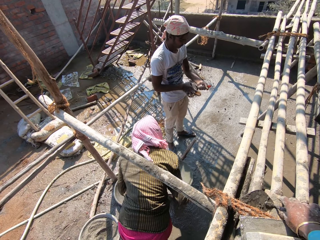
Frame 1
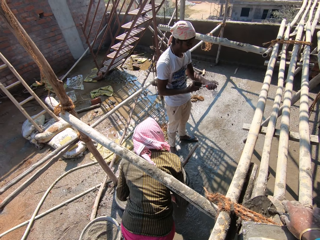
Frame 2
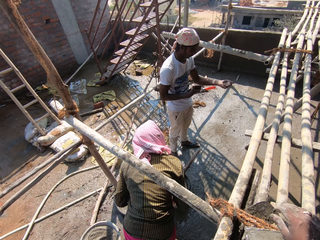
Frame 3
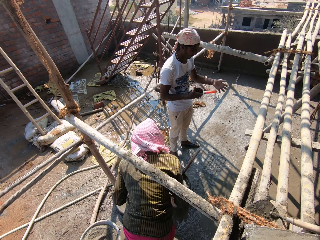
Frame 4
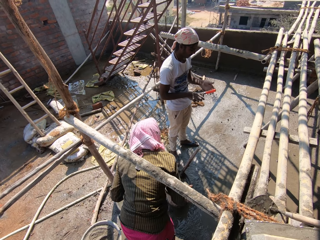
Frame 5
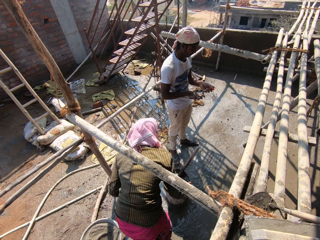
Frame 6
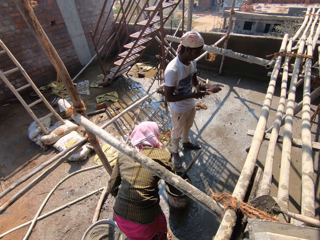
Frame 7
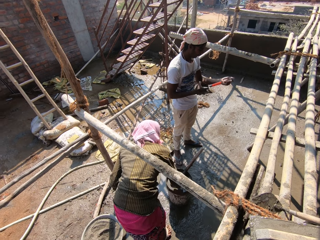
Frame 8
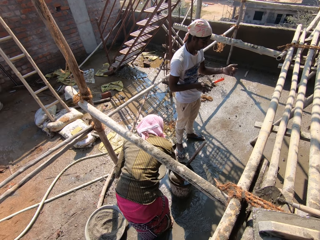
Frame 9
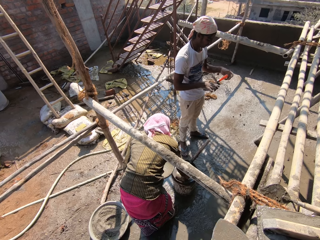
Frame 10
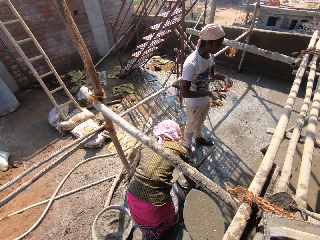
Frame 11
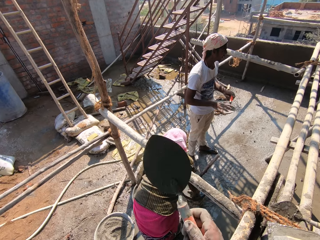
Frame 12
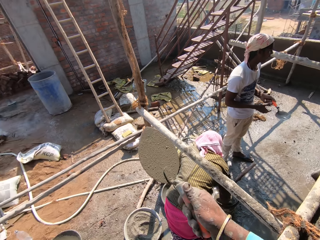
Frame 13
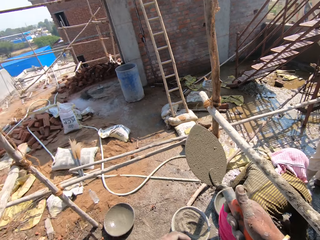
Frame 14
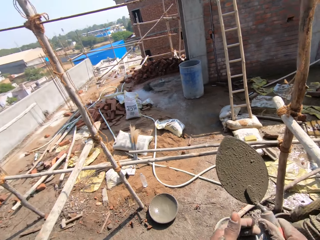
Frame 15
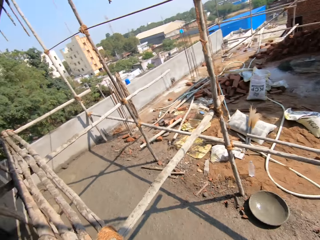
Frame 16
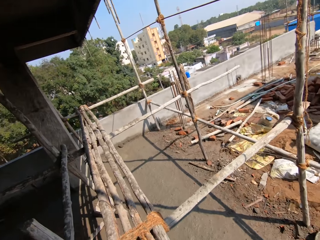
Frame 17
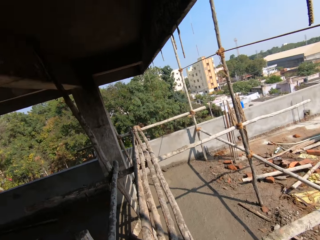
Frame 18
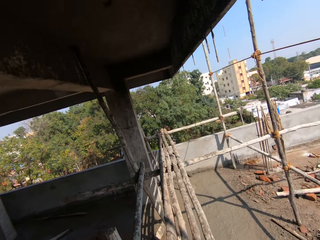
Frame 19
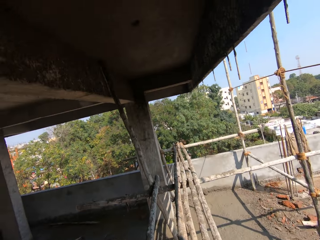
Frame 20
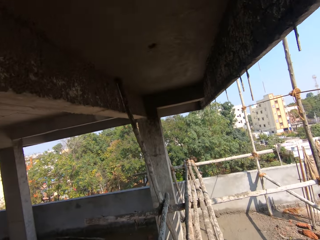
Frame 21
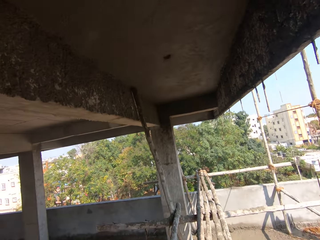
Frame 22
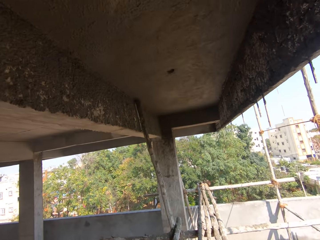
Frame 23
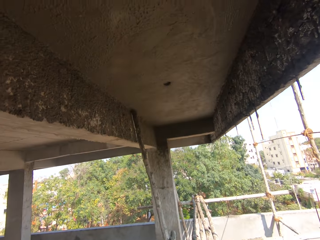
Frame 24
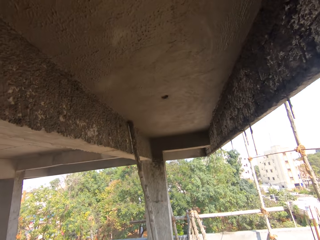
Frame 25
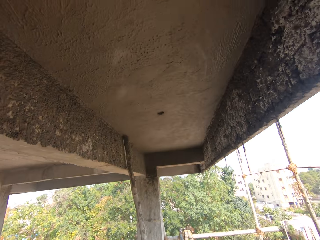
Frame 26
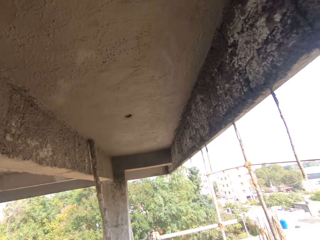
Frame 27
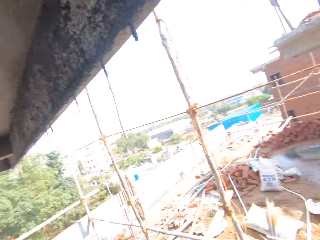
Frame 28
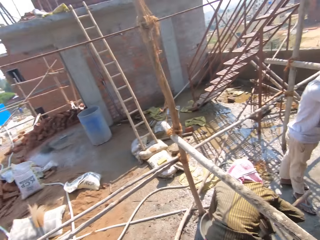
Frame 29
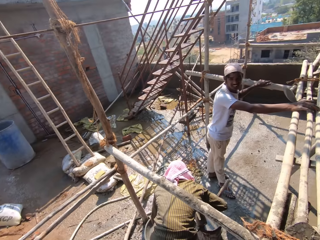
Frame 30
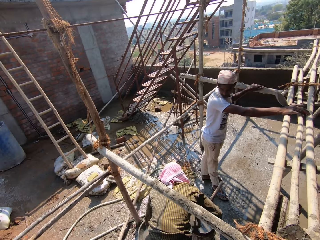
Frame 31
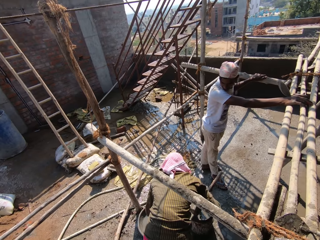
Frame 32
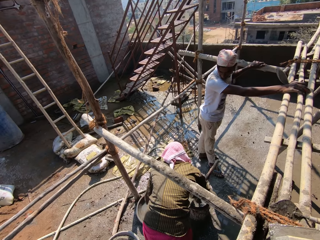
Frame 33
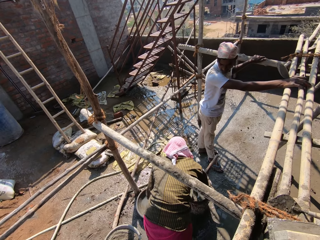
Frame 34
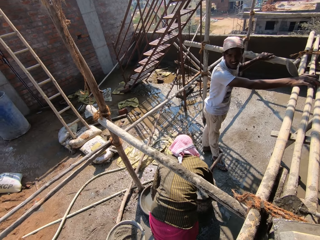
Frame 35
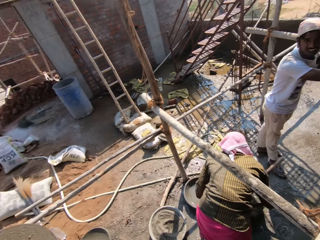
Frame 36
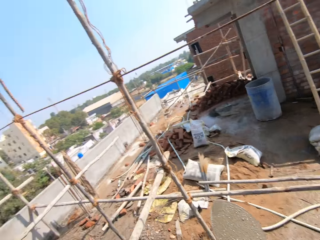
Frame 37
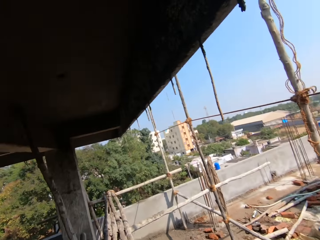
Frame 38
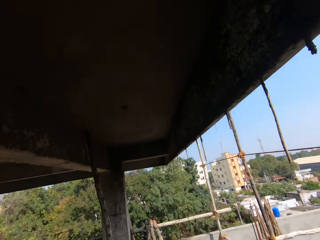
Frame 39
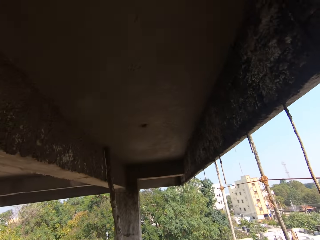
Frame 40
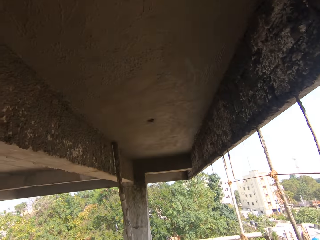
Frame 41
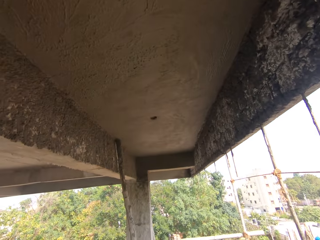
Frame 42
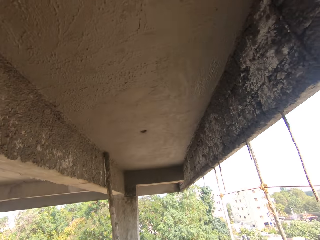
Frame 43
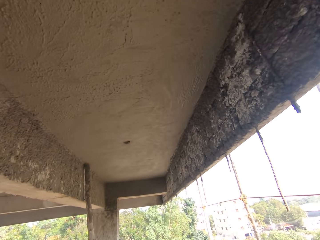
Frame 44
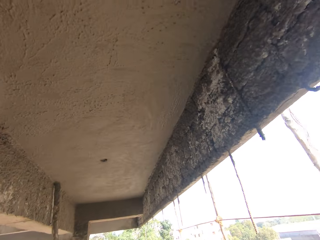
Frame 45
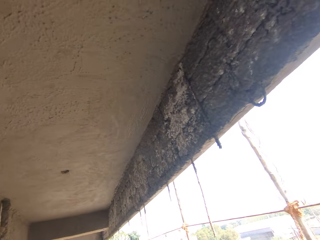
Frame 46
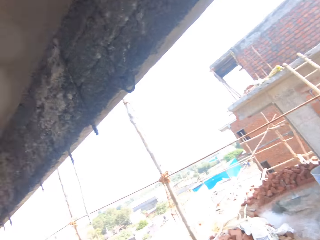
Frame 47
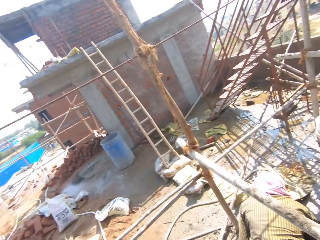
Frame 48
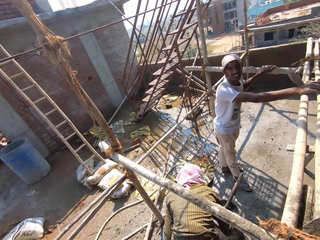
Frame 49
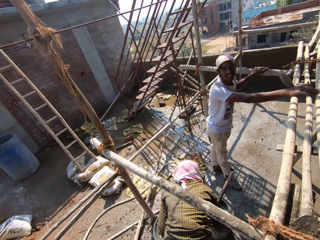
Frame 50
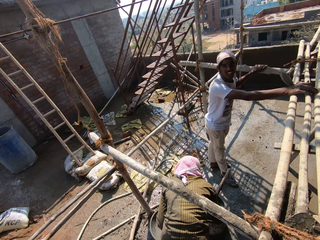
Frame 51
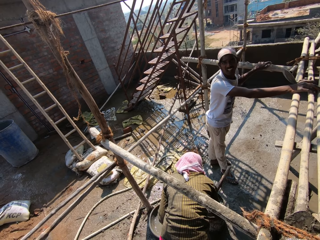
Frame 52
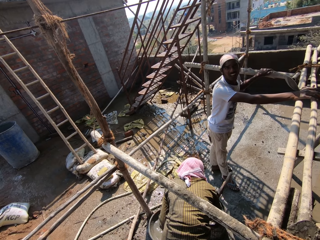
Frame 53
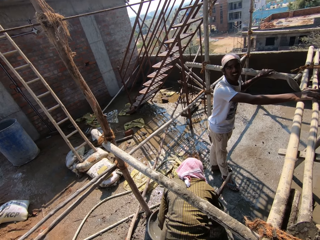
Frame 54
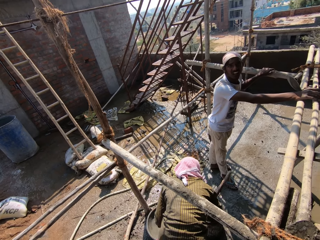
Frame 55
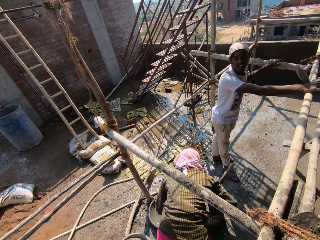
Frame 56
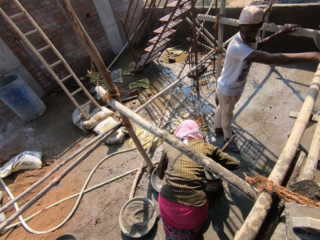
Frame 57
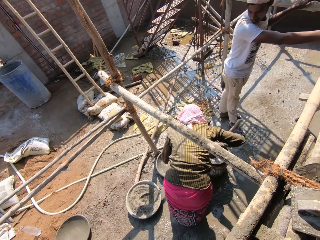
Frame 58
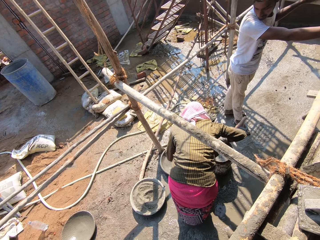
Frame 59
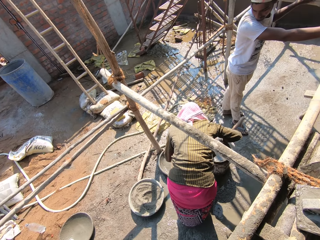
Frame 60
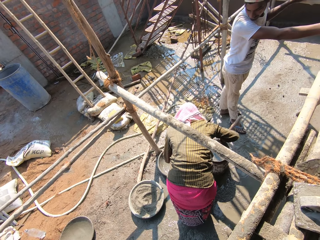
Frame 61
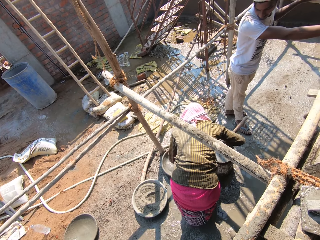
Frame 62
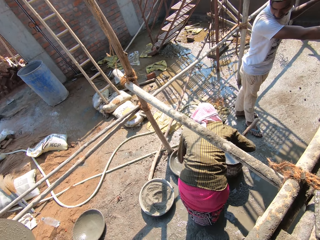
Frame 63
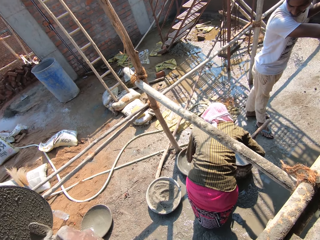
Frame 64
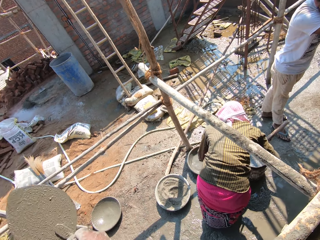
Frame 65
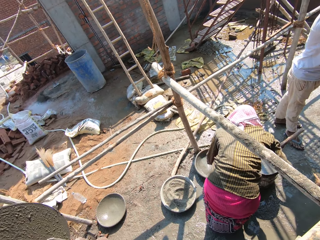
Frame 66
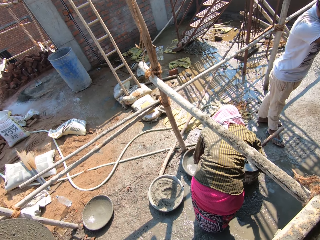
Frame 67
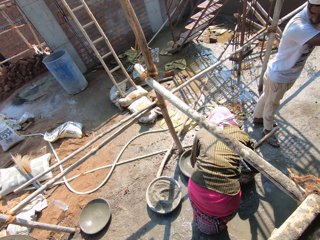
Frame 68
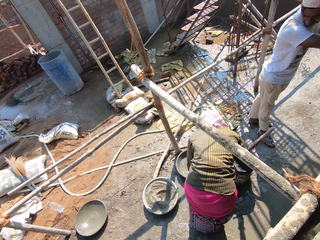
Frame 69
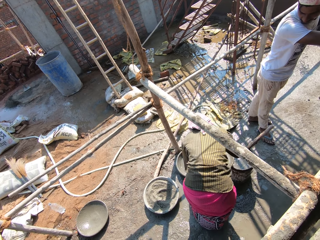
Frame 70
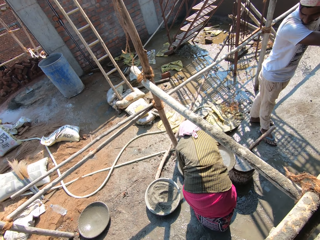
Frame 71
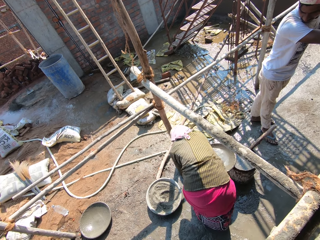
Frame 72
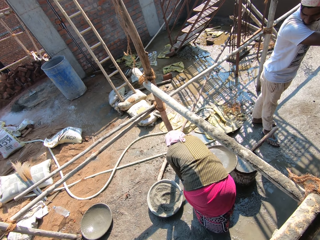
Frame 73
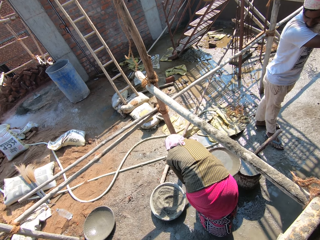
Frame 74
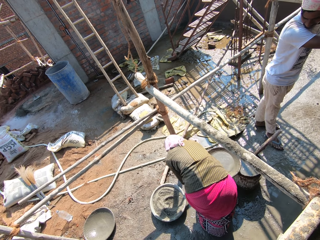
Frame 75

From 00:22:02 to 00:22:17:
The camera wearer places a trowel on wood. They converse with a man. Another man pours mortar to a tray.

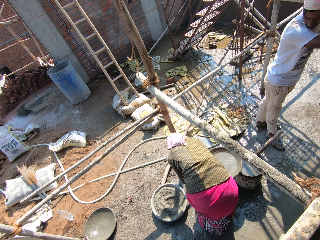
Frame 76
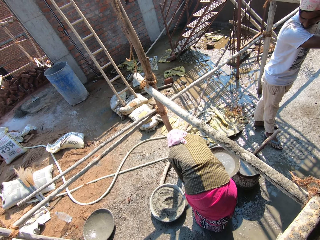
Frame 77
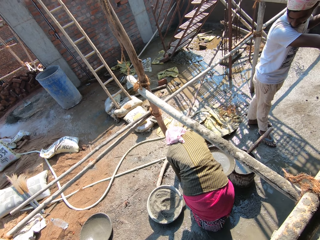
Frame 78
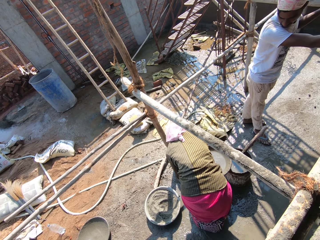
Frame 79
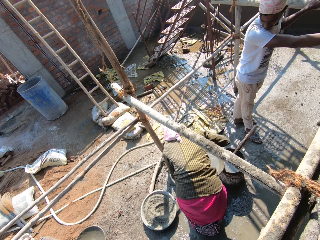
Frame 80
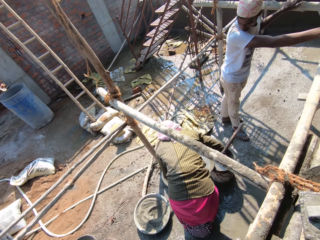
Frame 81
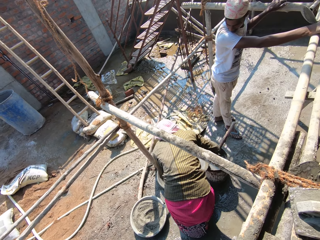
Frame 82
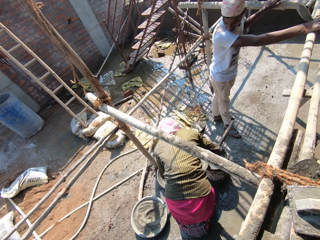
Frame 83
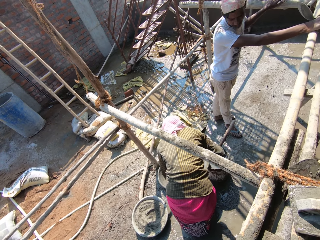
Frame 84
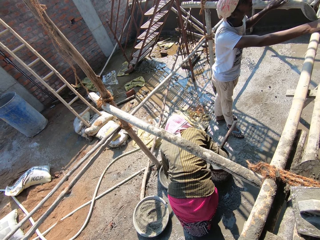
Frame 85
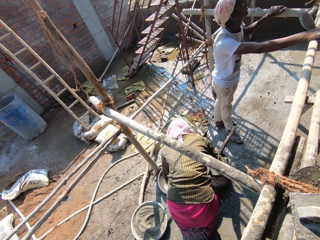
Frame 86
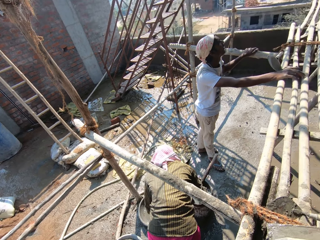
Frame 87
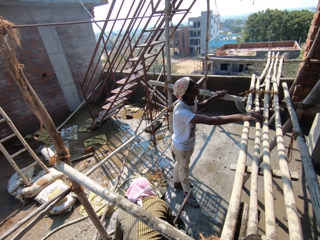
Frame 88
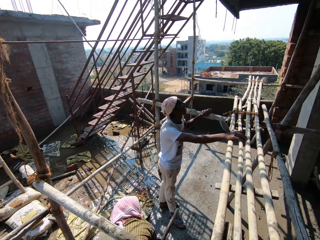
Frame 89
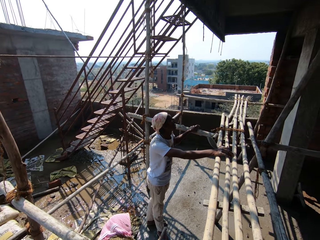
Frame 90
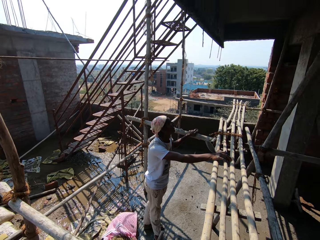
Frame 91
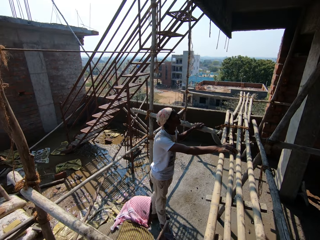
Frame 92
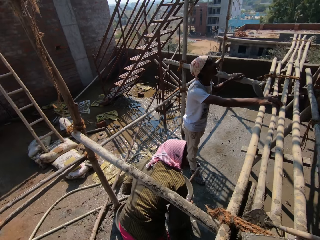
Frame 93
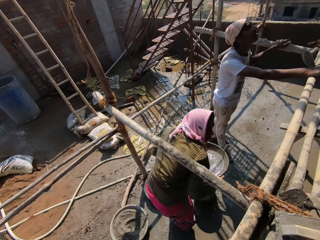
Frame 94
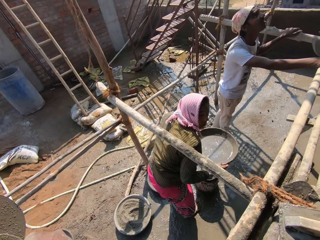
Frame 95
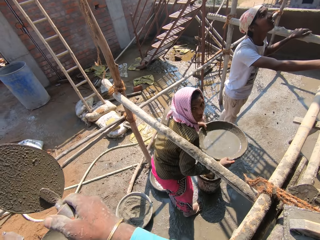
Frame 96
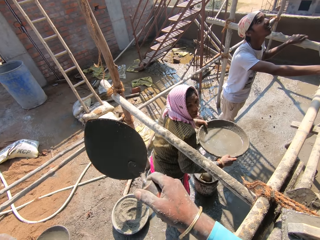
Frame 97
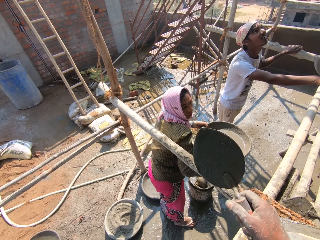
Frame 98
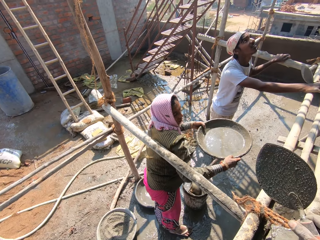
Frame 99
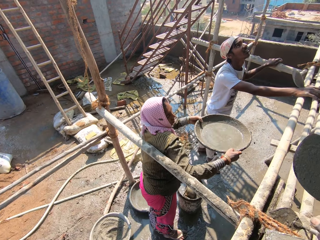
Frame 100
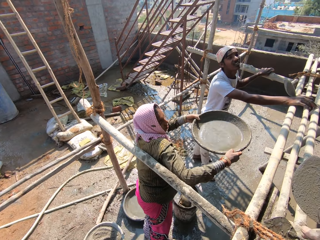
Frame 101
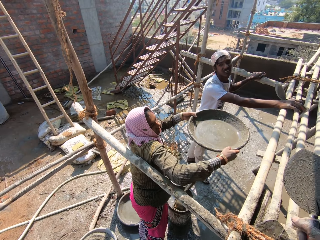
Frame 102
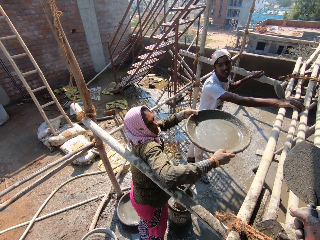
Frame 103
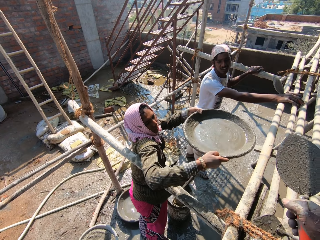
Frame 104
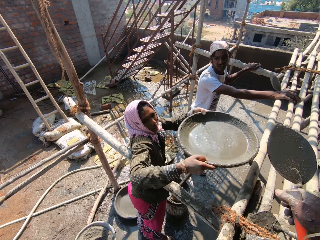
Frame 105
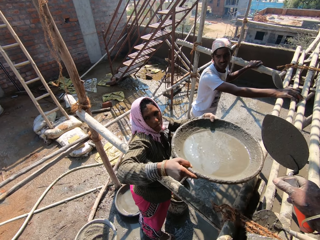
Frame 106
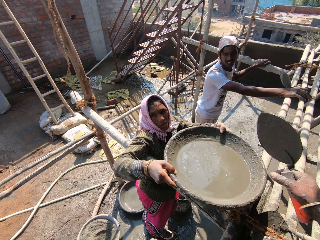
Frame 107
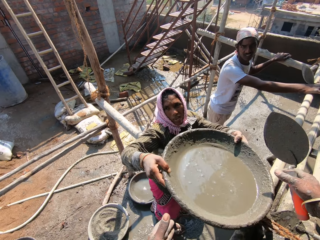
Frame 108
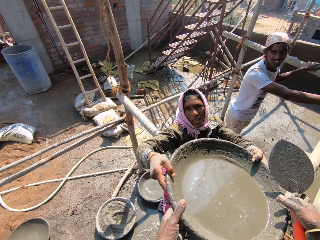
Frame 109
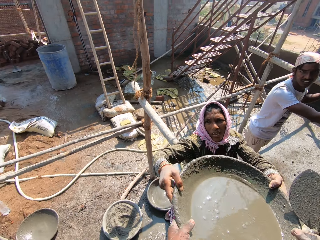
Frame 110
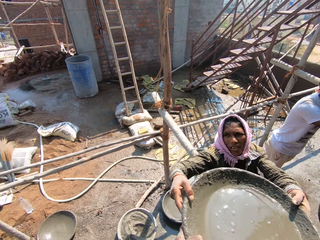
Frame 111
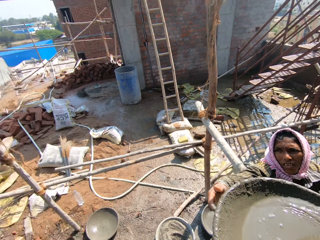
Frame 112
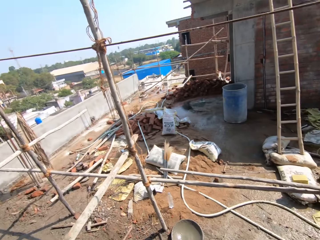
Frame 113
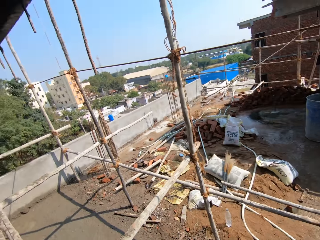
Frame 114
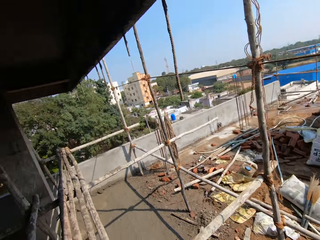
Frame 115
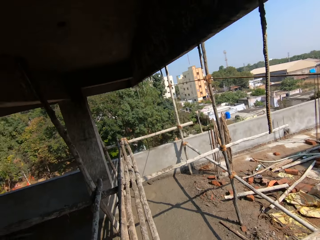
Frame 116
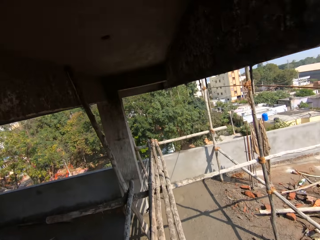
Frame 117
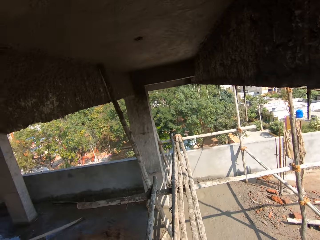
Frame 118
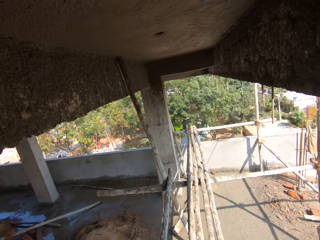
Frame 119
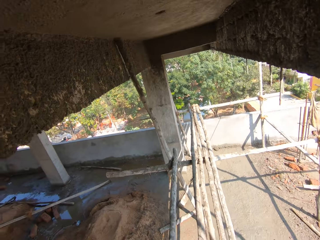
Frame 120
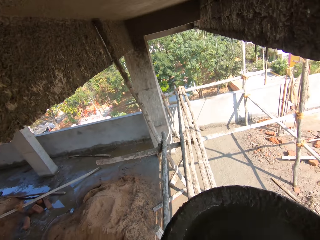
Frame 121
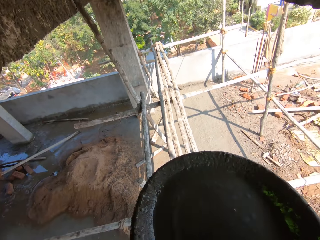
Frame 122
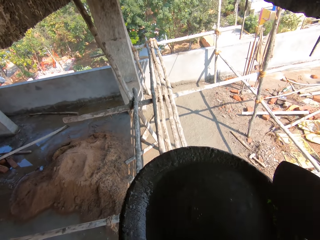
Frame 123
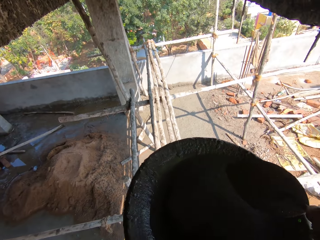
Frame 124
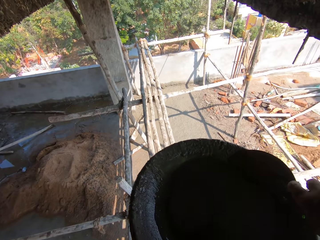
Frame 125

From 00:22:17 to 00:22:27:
A man picks up a mortar tray. The camera wearer takes the head pan with liquid cement from the man. They look around.
